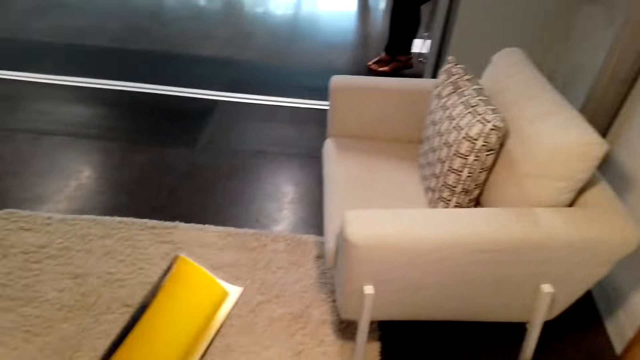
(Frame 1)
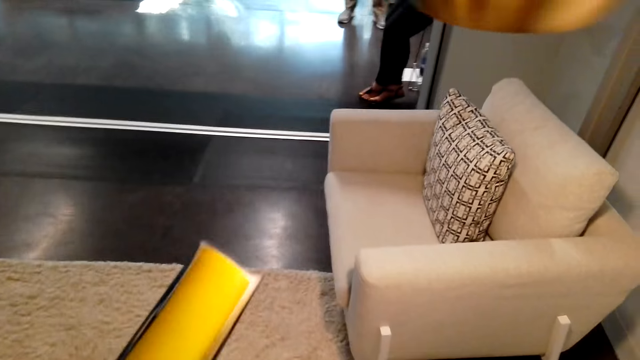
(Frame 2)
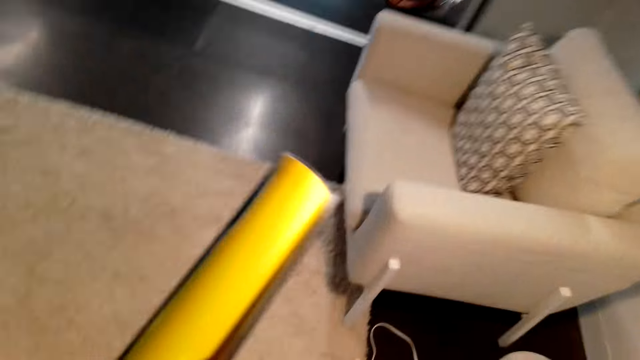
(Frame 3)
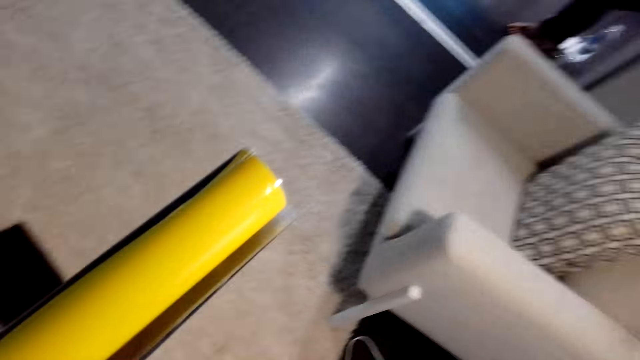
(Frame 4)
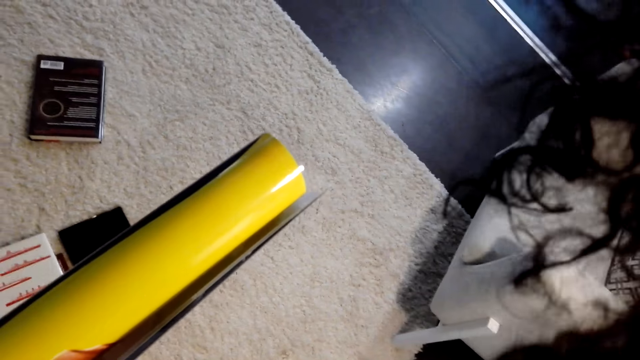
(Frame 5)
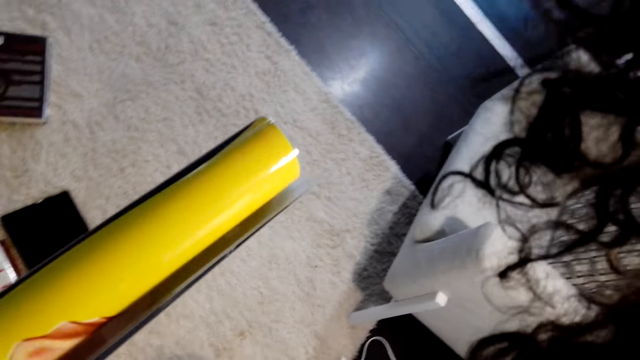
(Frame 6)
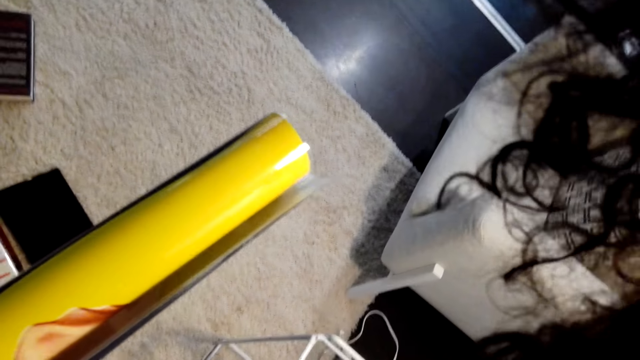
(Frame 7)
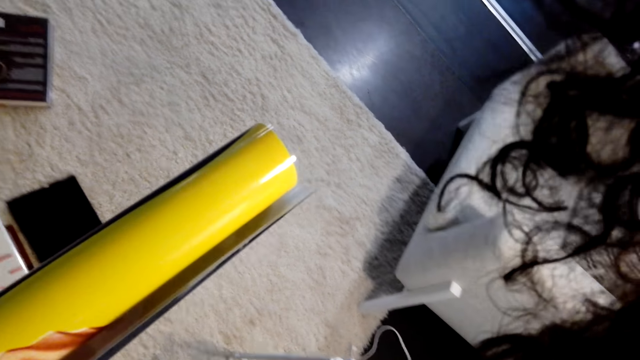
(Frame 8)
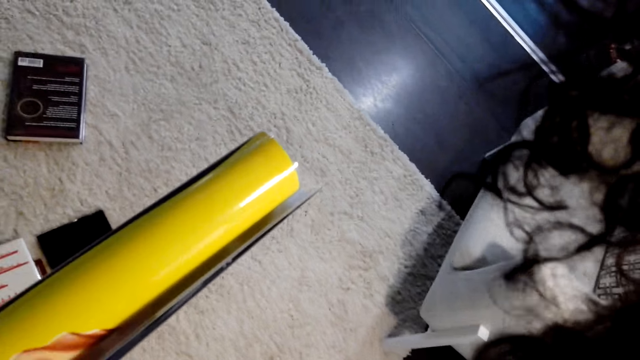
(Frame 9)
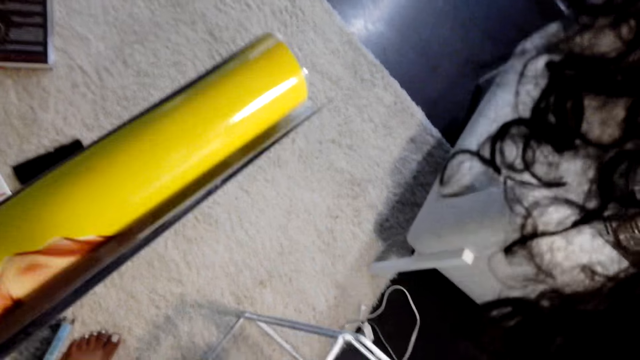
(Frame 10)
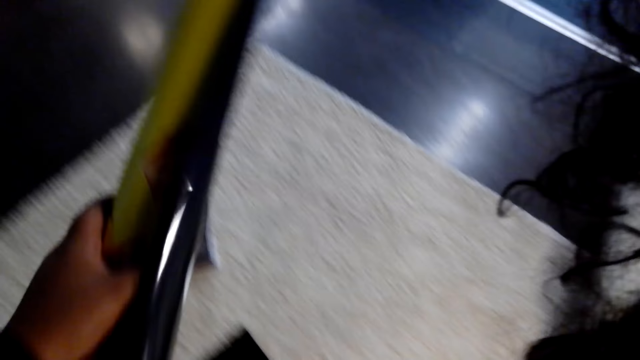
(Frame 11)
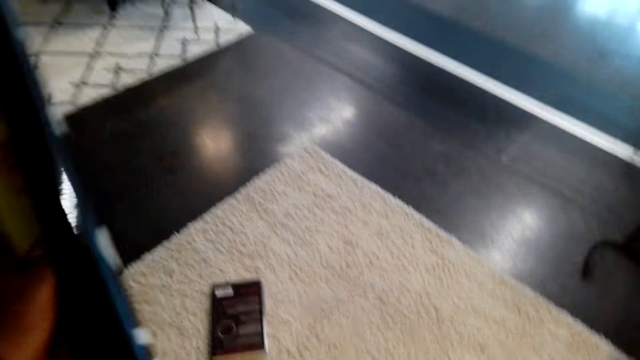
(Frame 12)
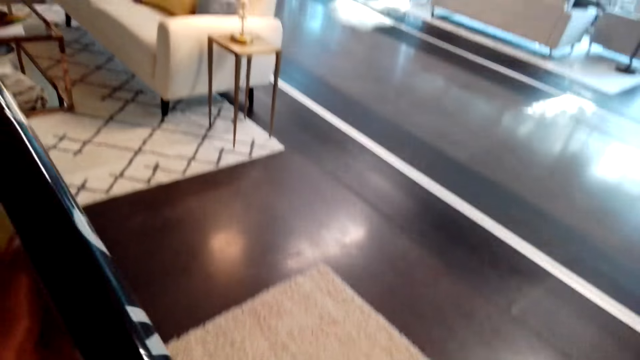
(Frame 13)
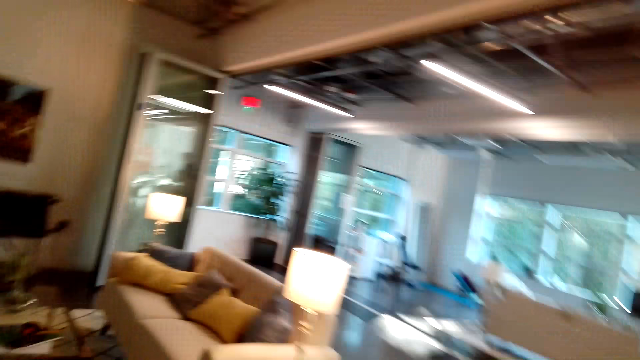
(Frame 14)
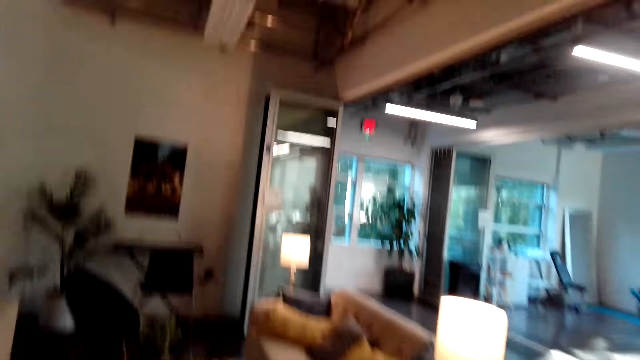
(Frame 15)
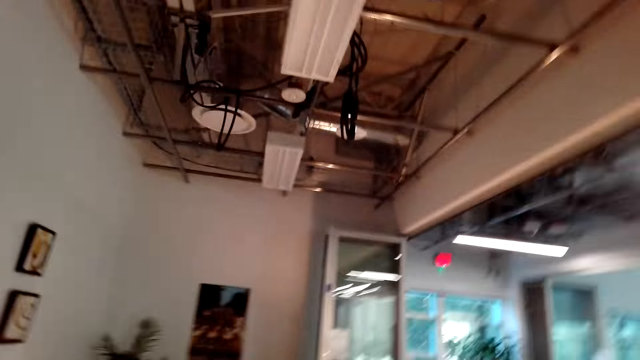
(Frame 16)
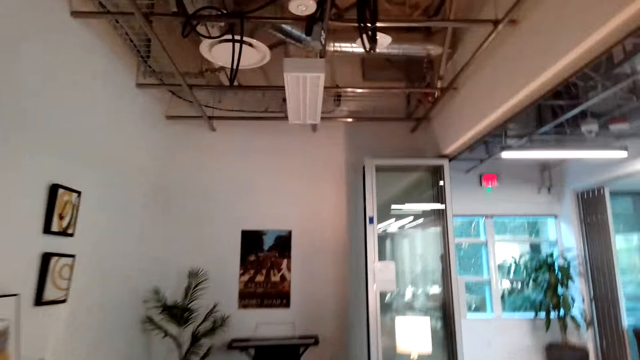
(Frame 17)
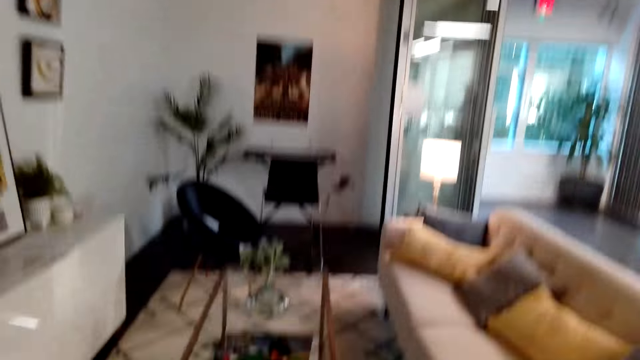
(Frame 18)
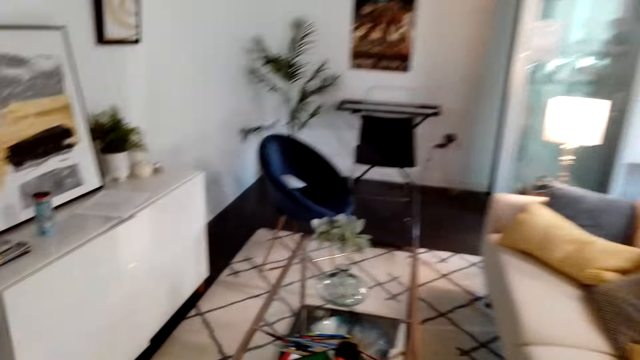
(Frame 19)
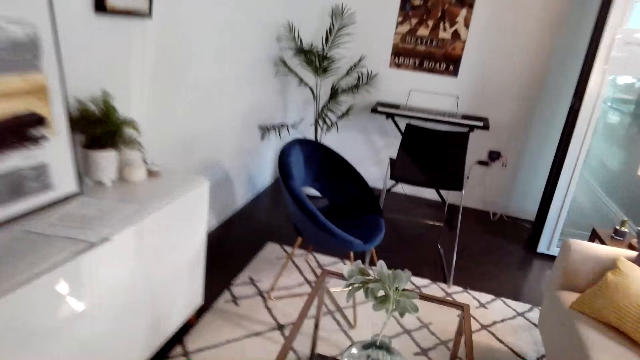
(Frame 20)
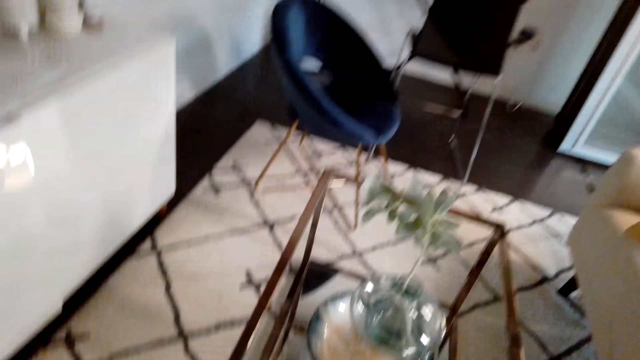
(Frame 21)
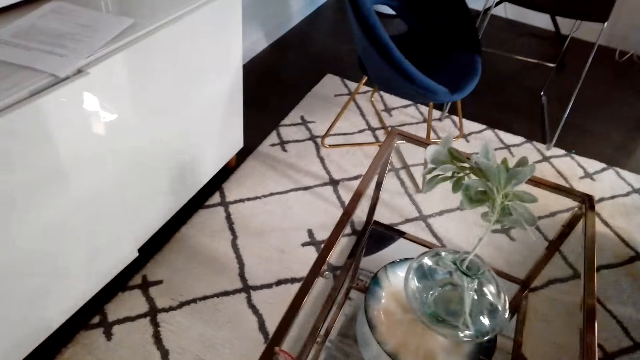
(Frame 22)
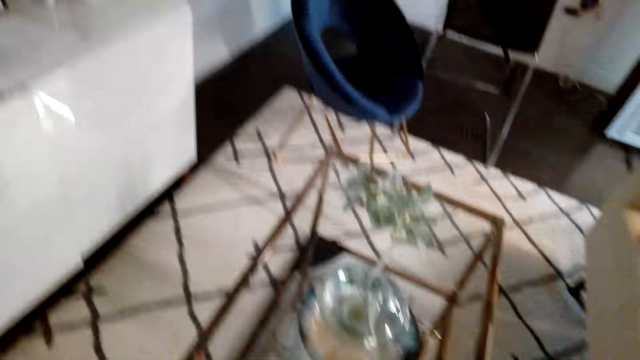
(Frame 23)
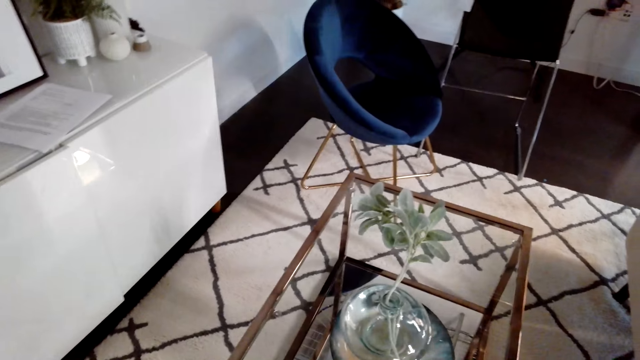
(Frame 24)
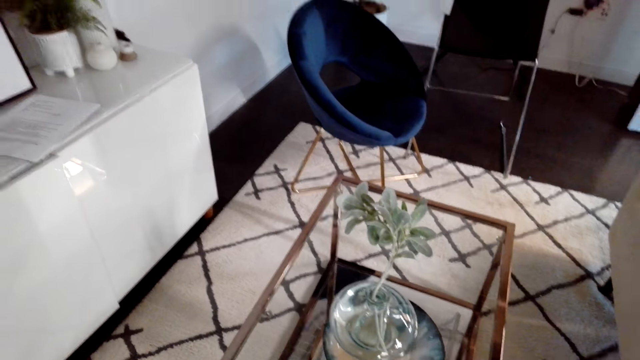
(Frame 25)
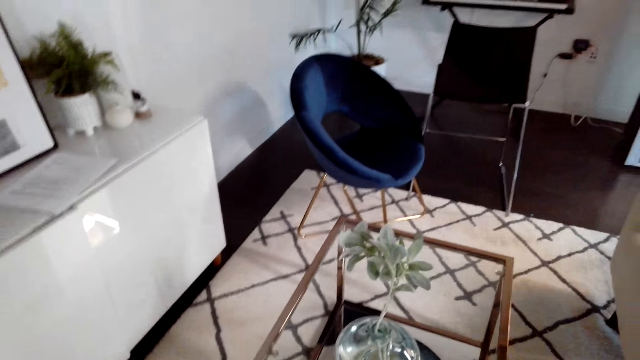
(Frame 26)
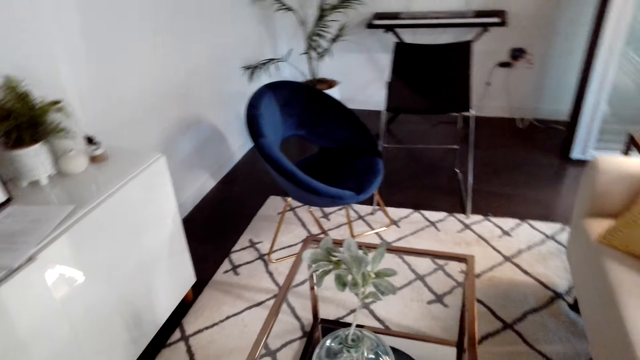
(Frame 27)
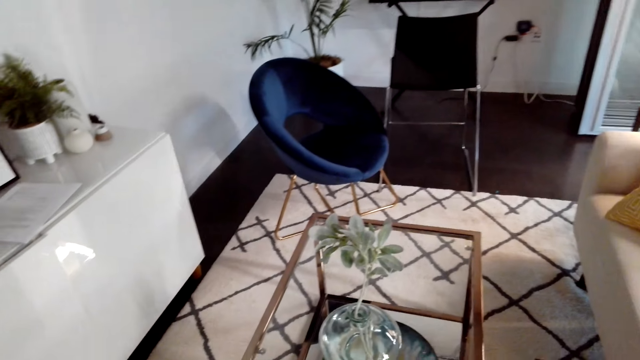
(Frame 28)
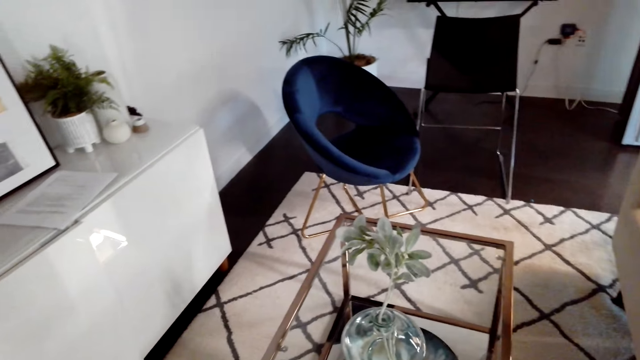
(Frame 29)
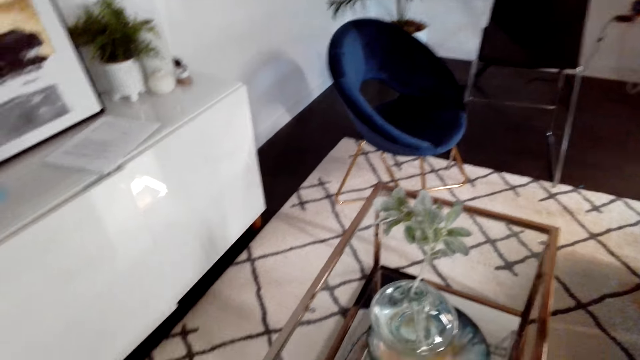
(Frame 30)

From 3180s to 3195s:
The camera wearer walks around. They move around. They put the chart down.

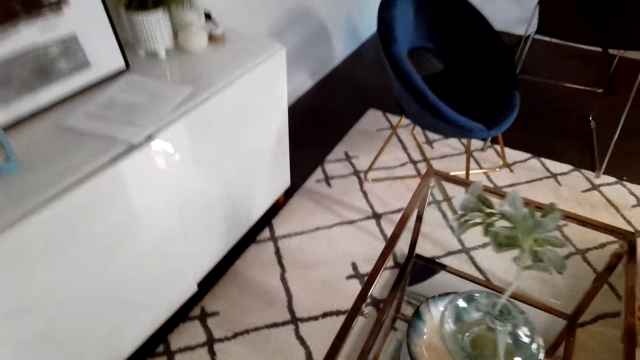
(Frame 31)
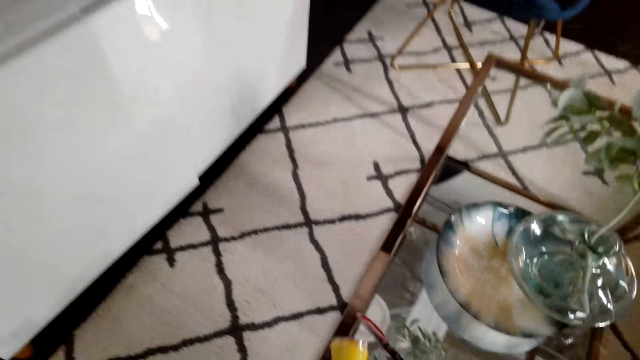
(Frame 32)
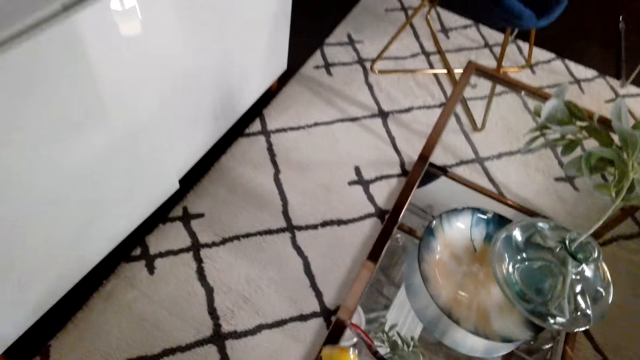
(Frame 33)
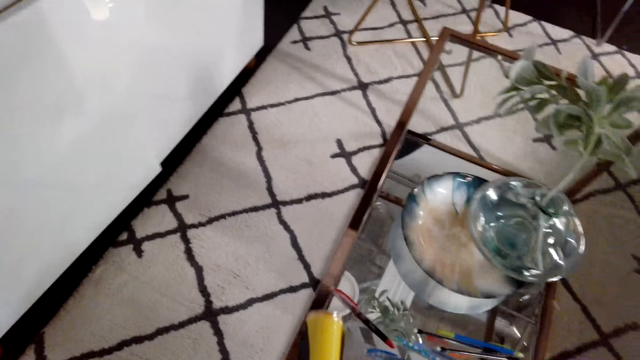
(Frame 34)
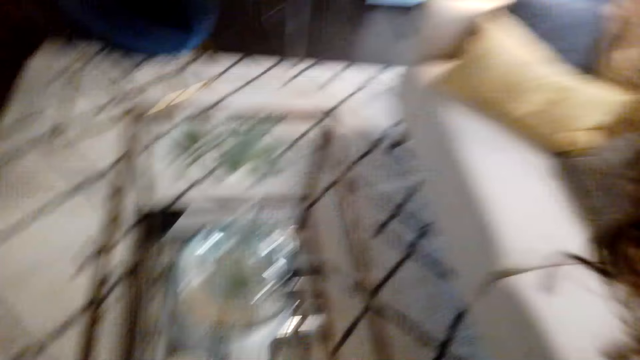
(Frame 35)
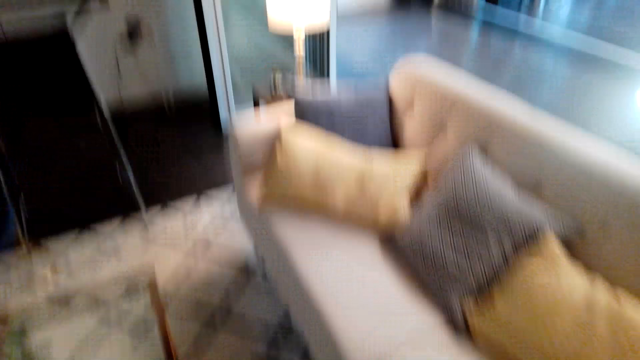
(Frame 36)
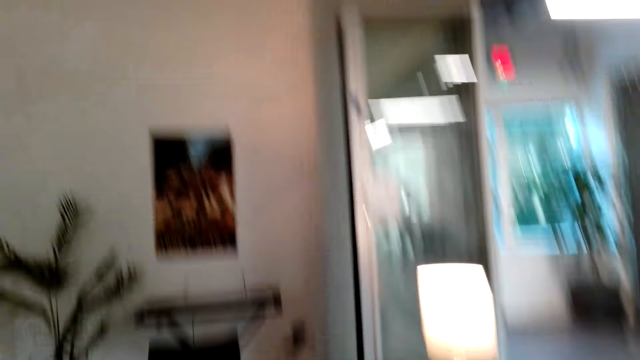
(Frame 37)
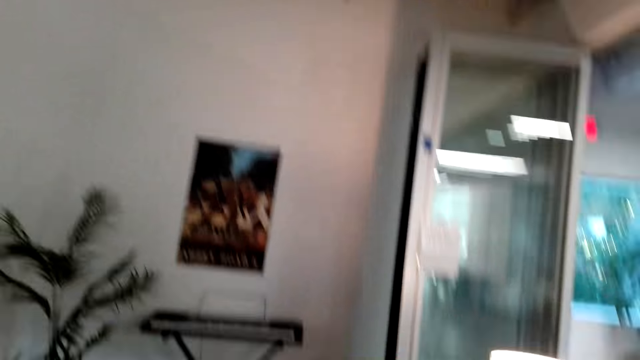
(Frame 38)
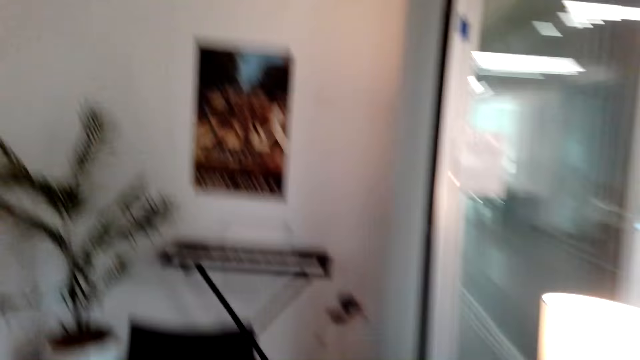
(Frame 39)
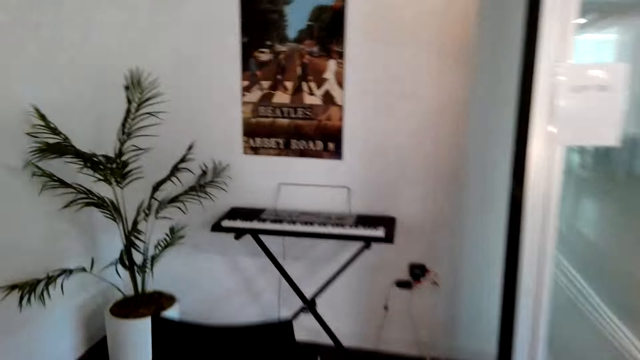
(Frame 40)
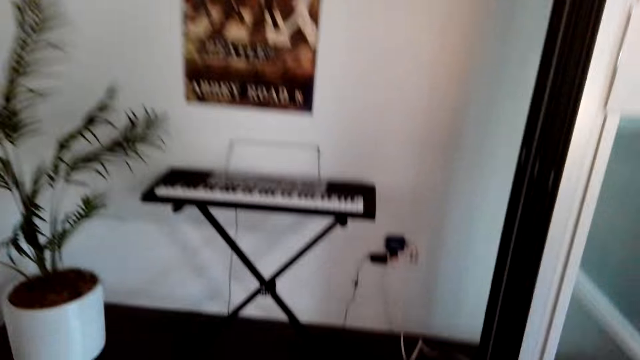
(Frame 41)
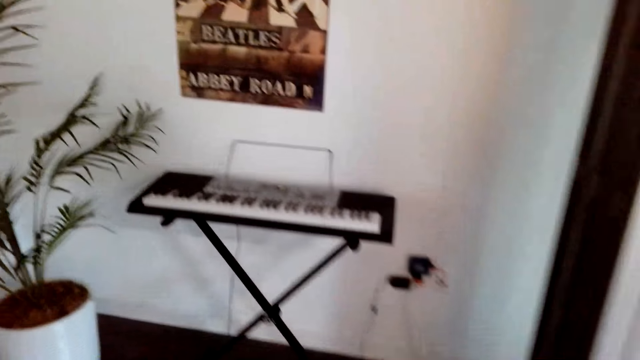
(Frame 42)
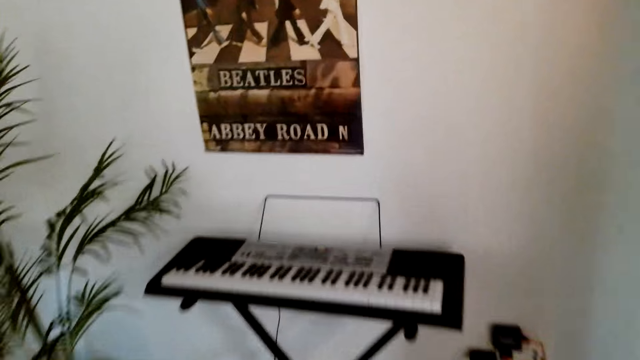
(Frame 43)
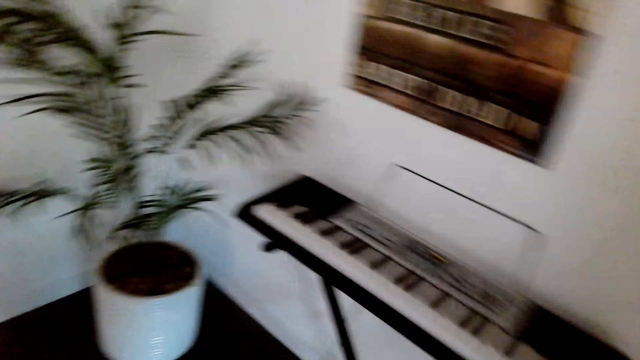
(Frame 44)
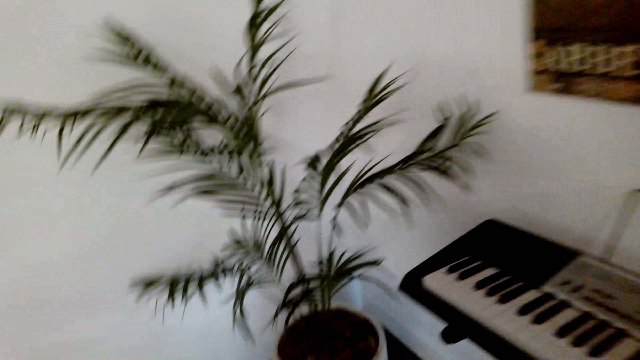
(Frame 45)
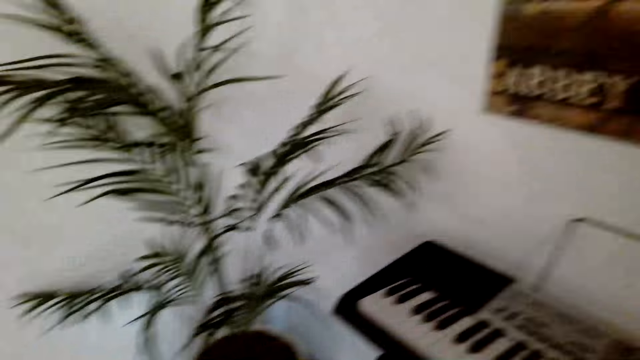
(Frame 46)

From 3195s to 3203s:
The camera wearer walks around.
